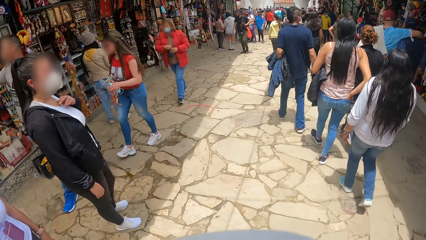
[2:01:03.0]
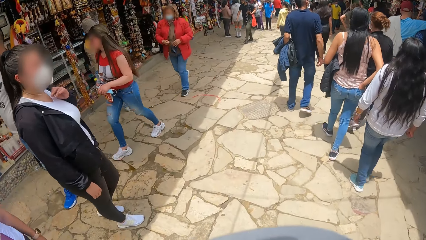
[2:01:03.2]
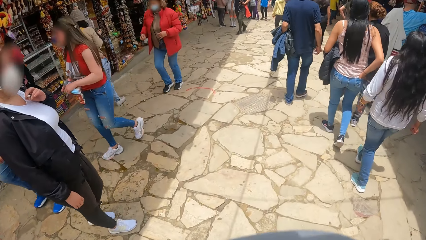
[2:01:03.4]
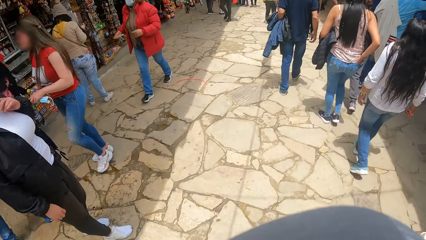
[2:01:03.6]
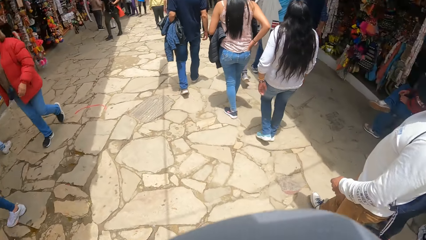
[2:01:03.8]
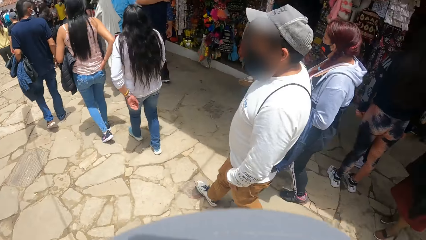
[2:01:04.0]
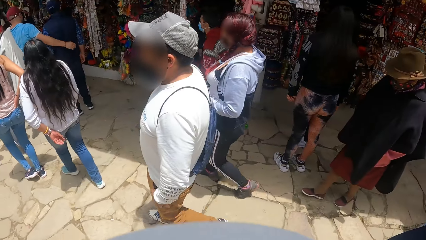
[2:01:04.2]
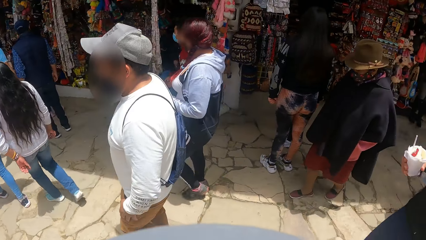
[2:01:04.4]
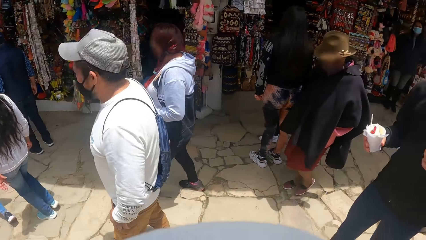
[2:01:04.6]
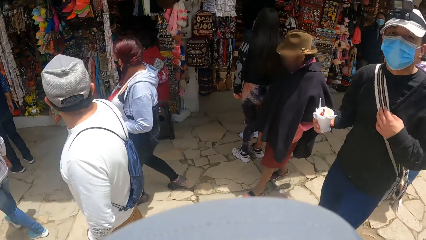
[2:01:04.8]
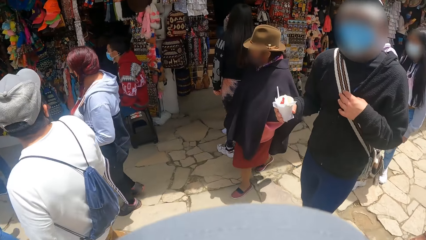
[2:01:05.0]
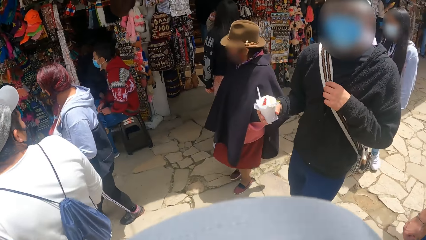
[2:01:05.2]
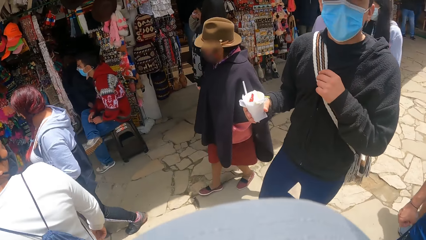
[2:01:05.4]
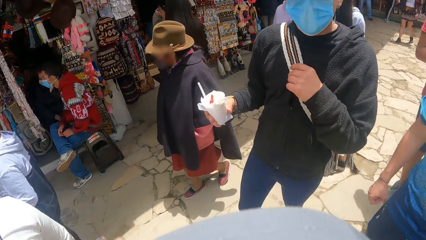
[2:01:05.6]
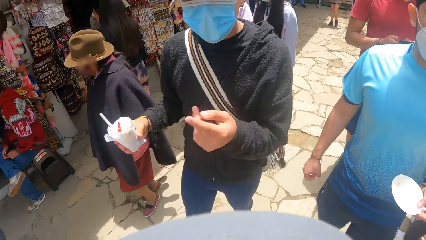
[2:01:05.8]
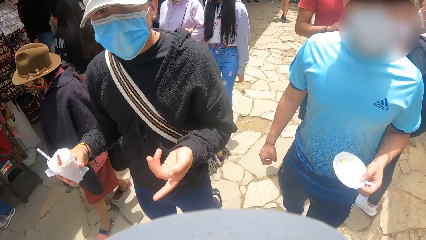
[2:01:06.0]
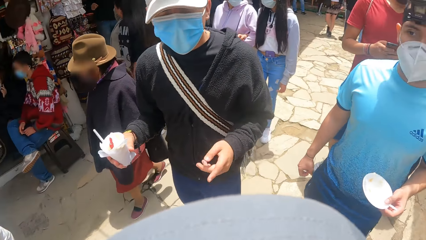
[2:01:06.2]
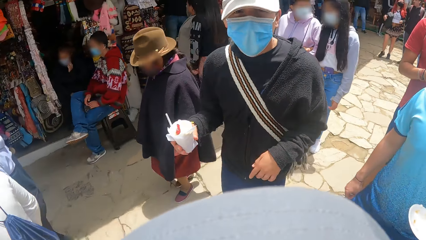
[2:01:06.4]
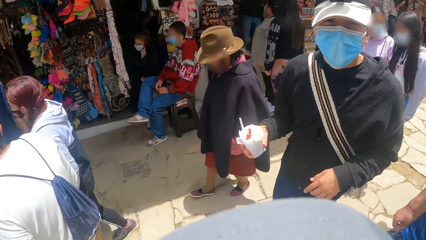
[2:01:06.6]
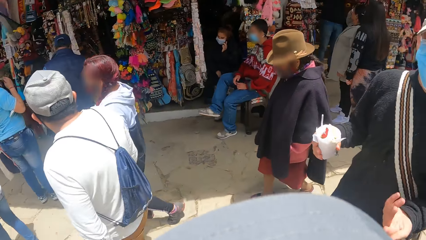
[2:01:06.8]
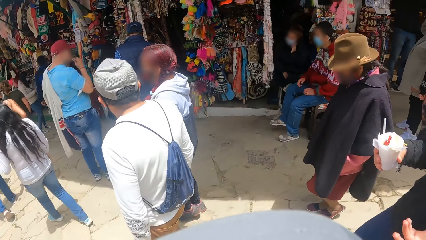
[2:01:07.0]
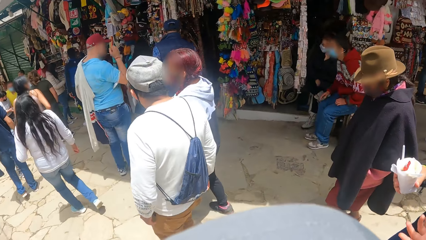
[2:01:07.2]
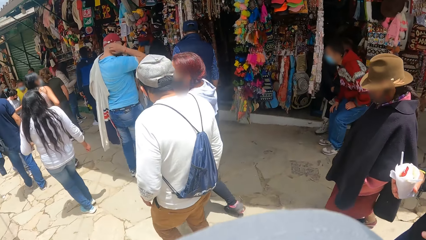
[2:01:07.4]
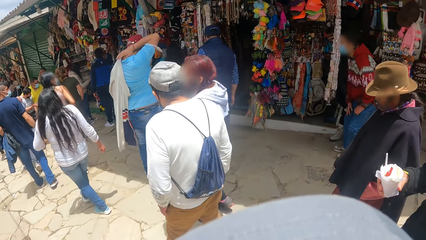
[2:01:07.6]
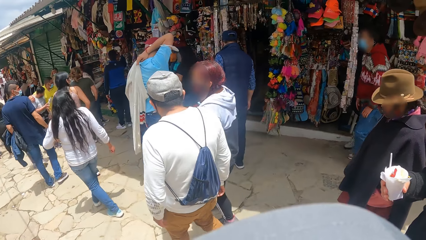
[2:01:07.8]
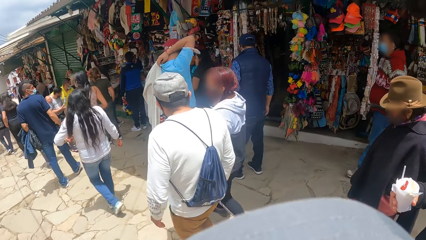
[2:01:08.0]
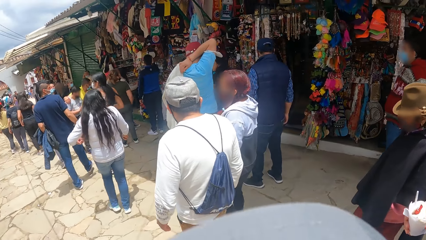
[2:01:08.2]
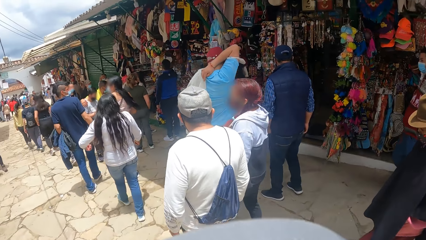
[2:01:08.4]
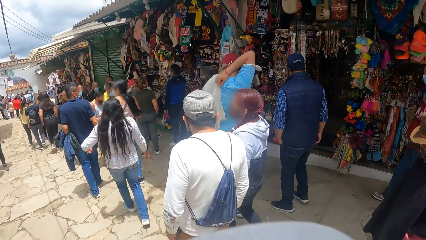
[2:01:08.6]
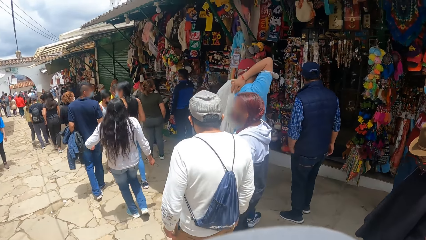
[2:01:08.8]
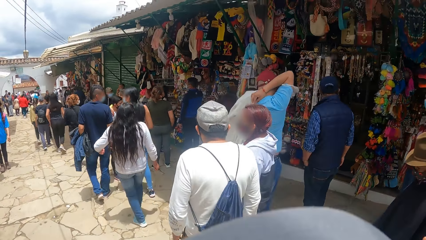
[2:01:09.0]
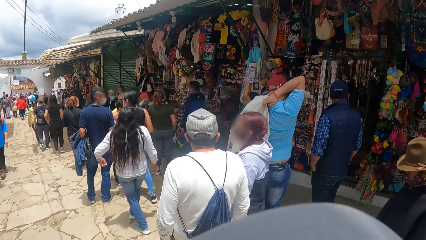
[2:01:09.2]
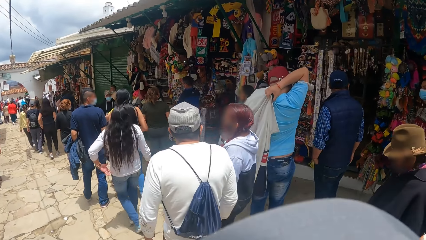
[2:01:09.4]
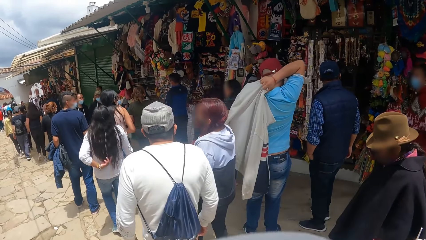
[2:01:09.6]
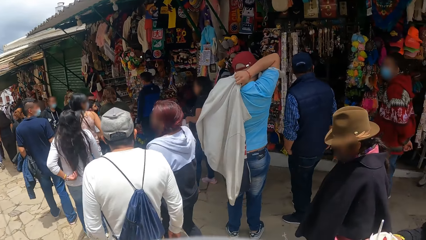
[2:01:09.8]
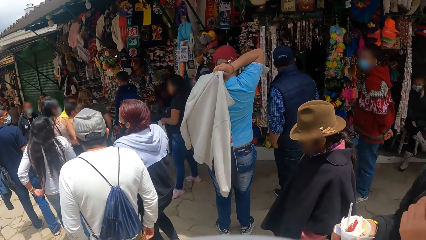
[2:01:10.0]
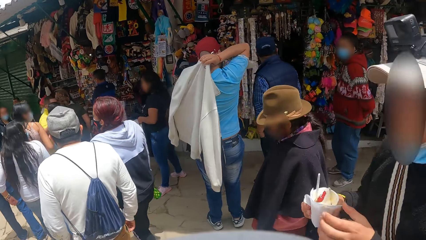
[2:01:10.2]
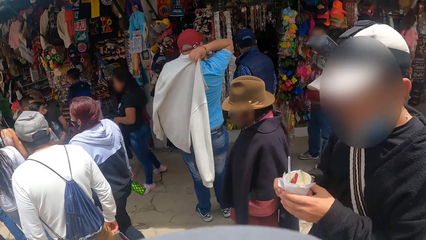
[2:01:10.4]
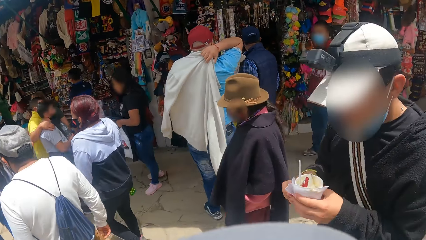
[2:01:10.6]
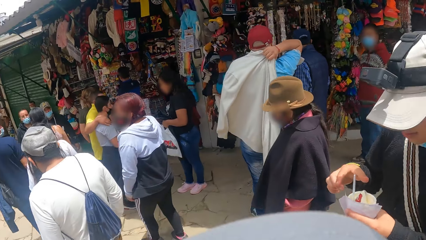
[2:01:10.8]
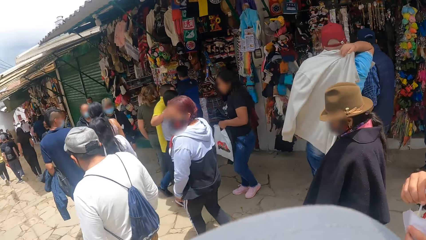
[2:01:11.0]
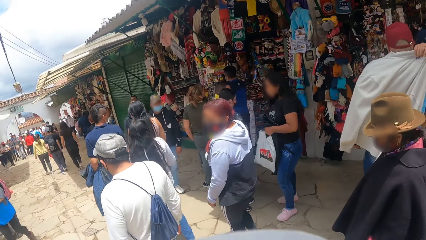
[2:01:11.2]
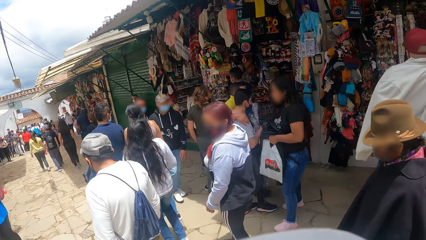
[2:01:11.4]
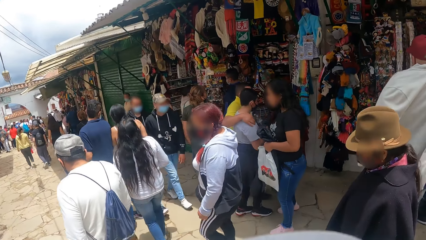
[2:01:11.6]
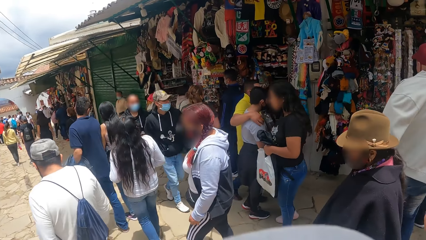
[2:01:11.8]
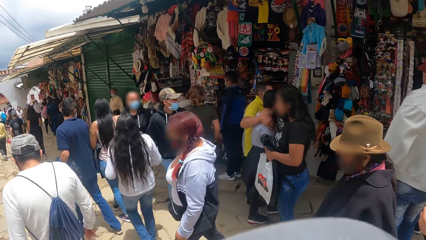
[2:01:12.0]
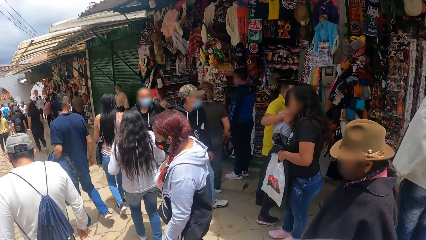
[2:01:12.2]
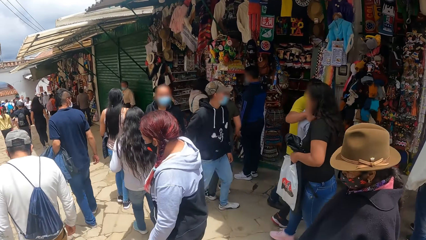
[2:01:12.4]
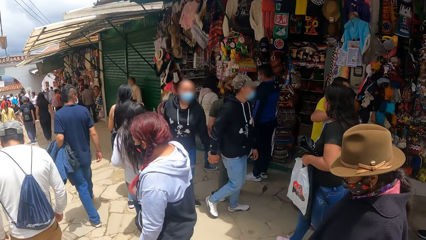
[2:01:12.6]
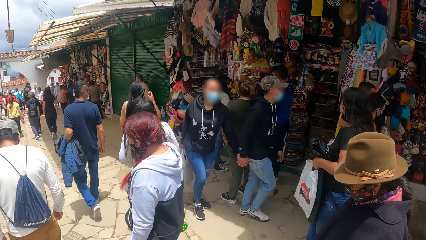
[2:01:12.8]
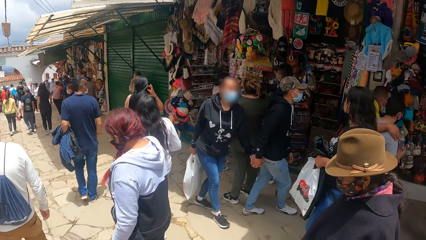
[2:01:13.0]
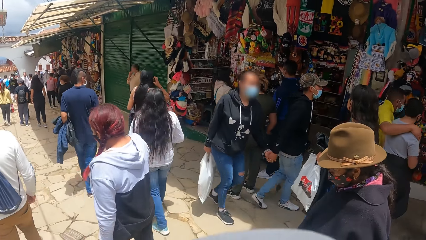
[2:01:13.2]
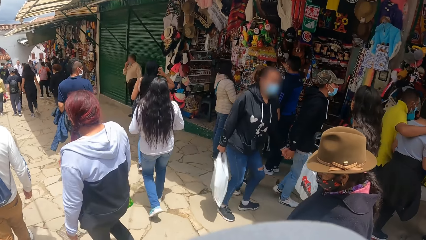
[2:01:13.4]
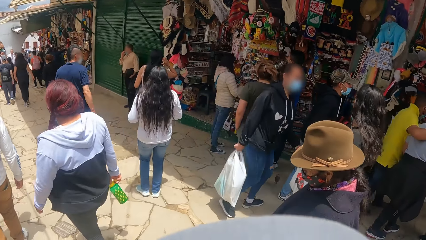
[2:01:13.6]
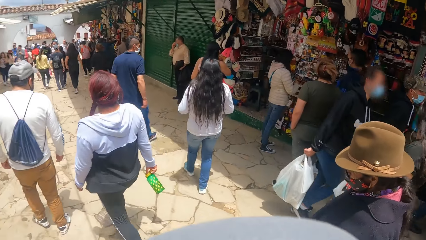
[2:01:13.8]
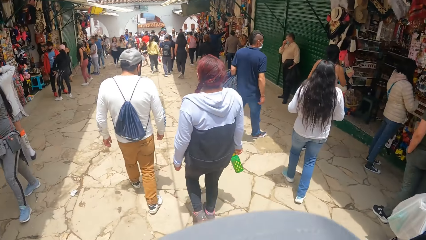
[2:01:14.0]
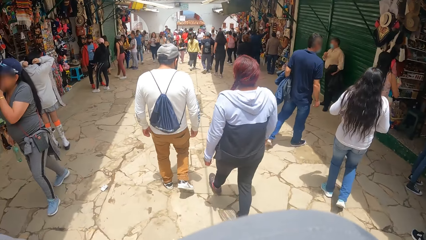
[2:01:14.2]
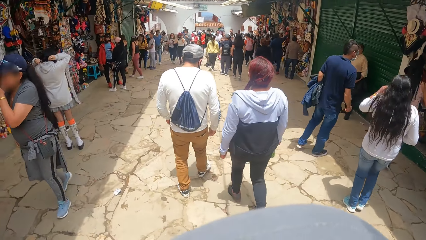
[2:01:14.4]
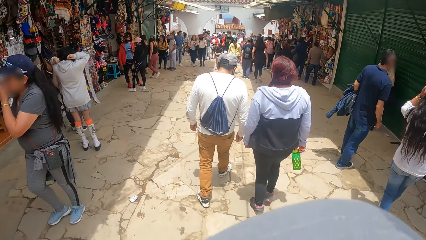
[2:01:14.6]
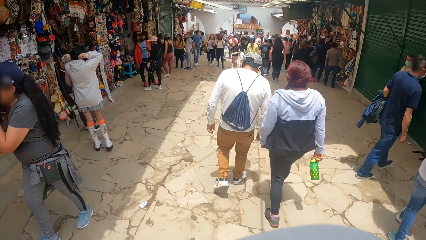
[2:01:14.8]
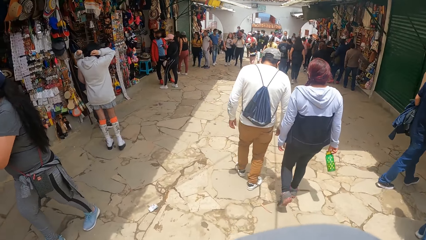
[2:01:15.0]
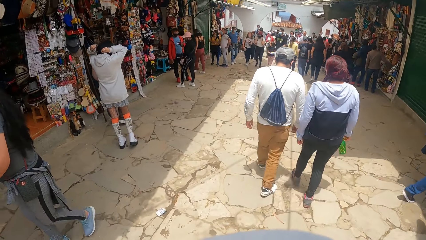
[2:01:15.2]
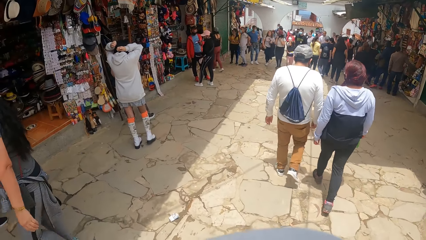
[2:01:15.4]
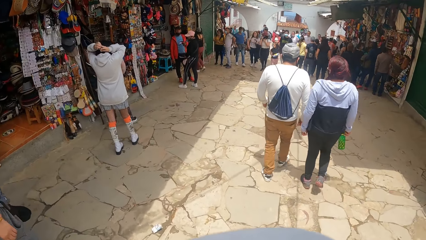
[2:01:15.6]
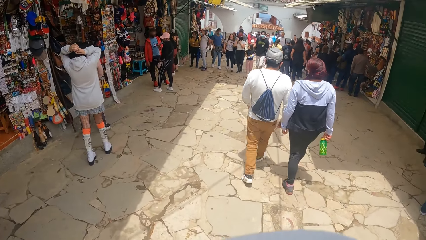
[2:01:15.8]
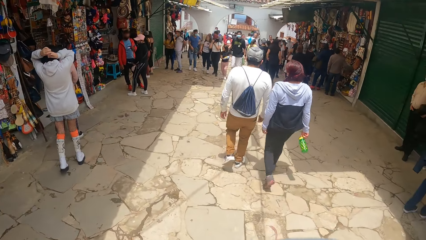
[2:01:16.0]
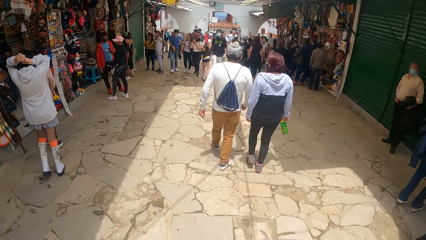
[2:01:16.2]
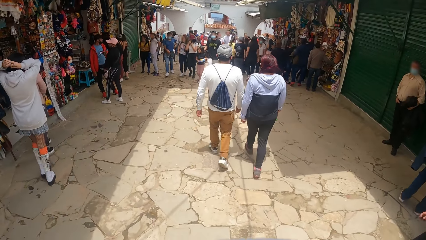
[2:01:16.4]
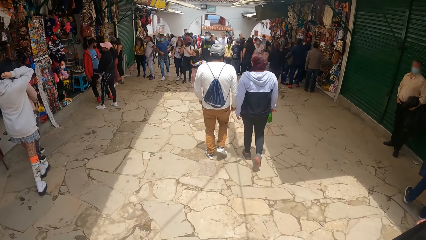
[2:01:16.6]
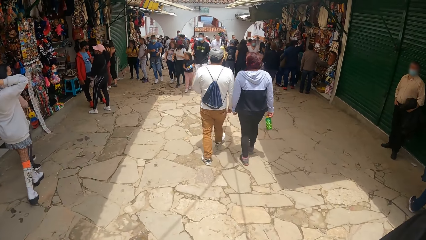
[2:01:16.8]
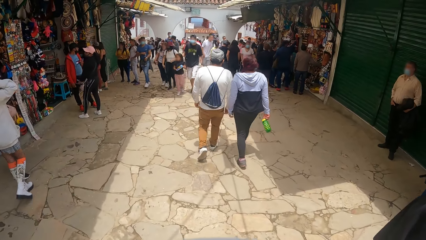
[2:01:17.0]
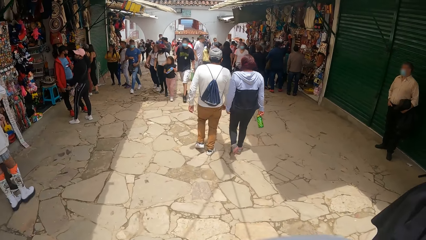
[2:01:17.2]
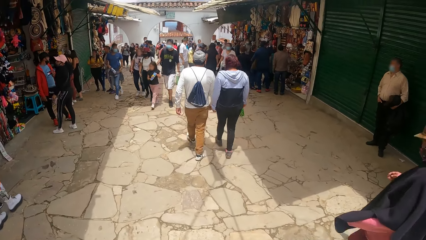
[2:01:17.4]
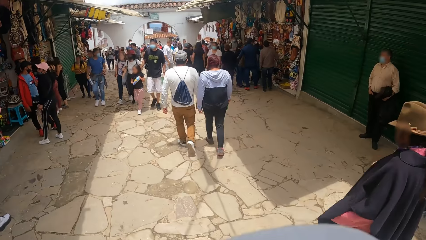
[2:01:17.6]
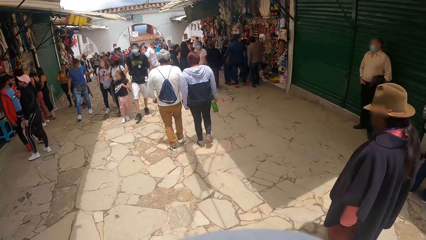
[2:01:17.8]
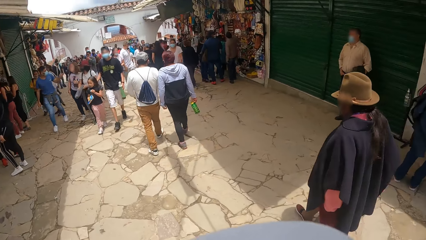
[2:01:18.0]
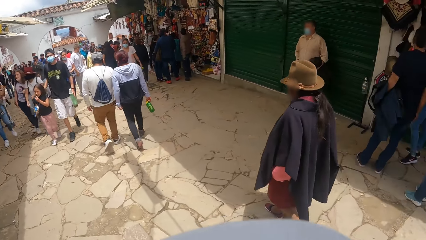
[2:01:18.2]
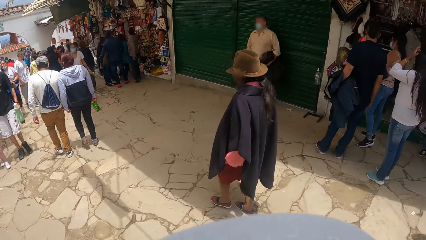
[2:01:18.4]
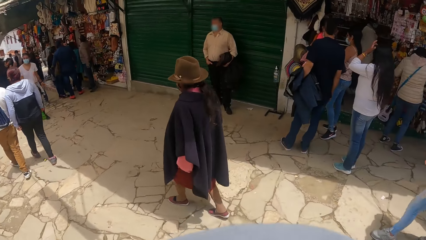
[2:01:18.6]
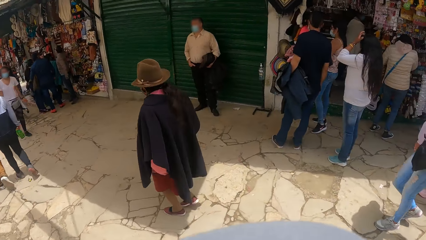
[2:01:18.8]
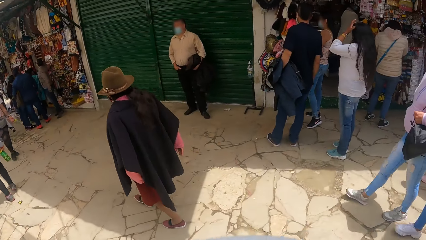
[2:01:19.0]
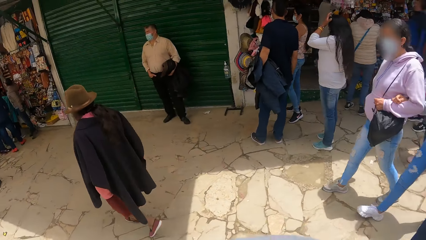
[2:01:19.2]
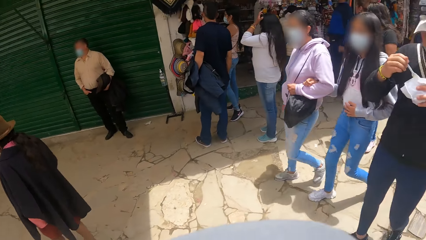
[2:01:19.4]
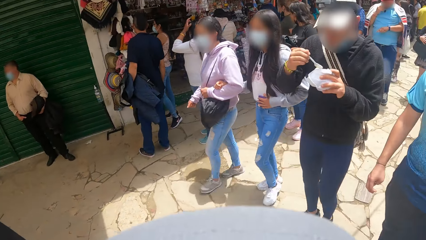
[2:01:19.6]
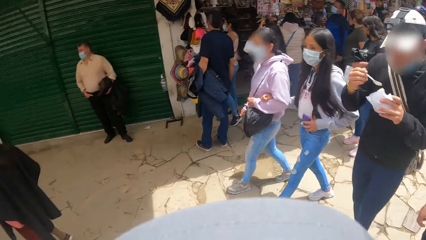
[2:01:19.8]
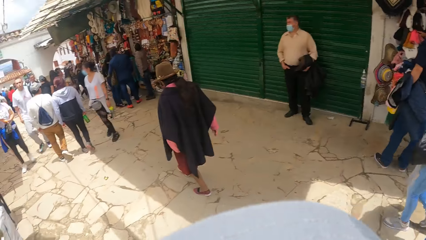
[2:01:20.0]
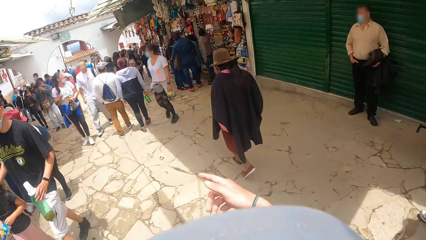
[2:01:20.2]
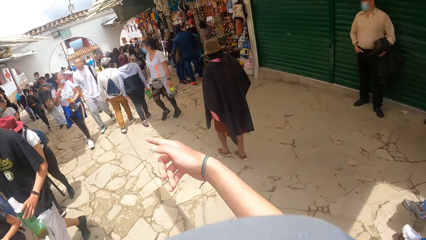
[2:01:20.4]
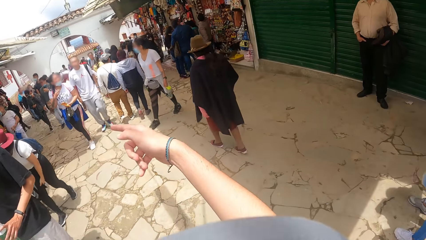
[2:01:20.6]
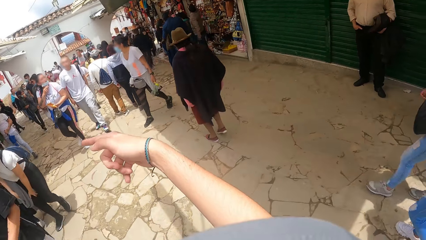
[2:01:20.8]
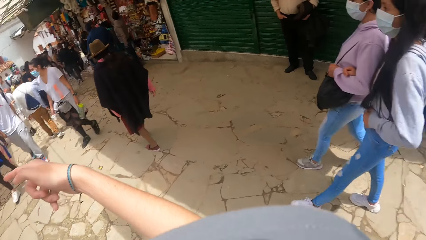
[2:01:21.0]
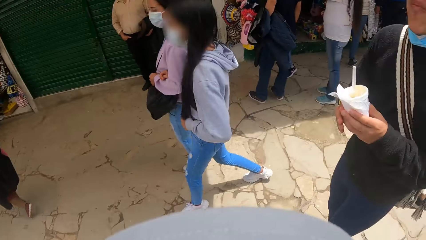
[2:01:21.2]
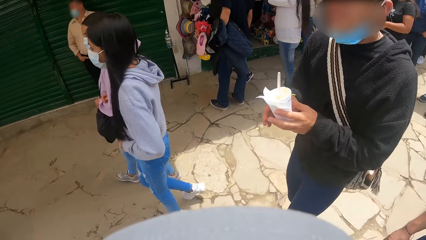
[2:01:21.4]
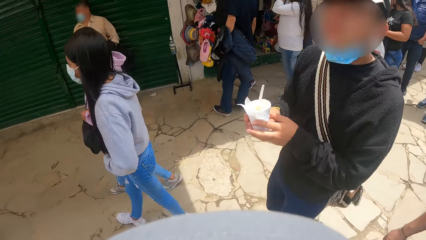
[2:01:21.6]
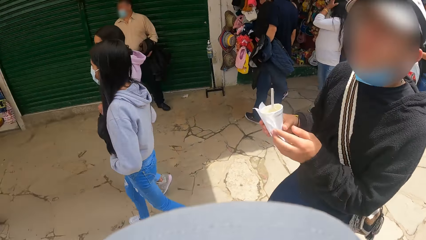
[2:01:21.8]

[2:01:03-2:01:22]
The camera wearer looks around. A man touches the bag with his left hand. The man points with his left hand. The man passes the cup of parfait to his left hand and picks up the spoon from the parfait with his right hand. The camera wearer walks on a pathway at the shopping center. The man lifts the spoon in the parfait with his right hand. The camera wearer points to the front with his right hand.
